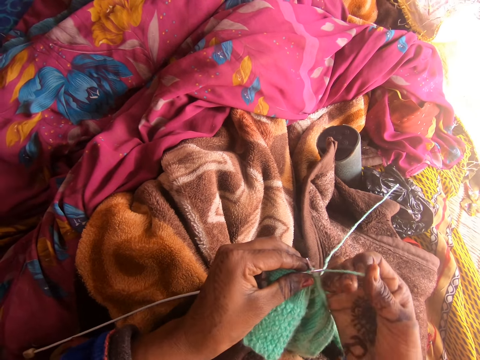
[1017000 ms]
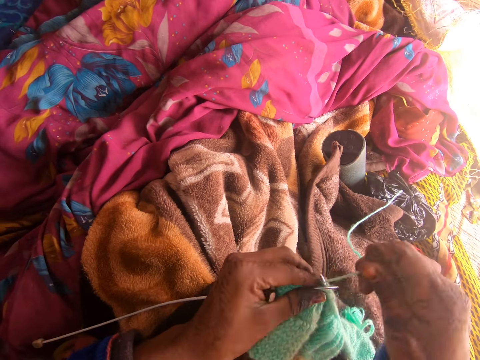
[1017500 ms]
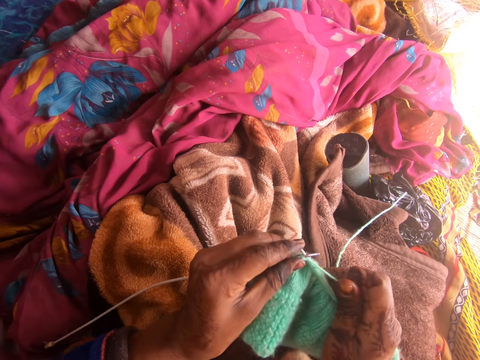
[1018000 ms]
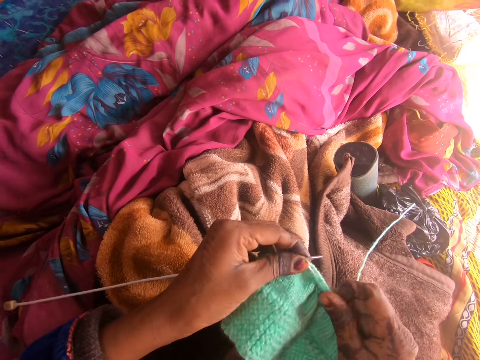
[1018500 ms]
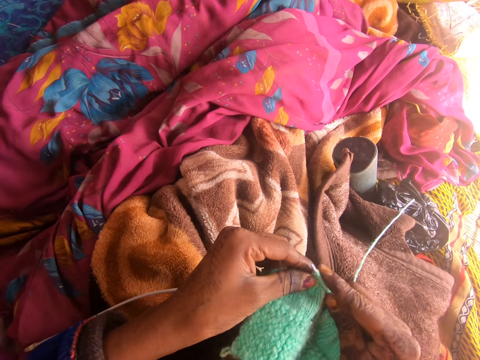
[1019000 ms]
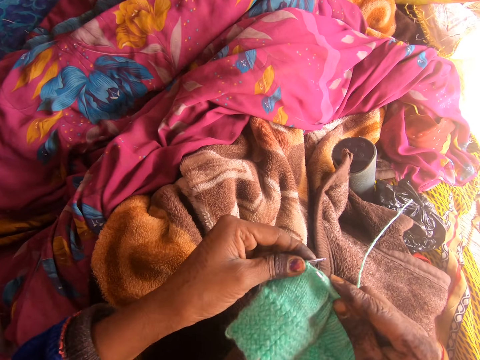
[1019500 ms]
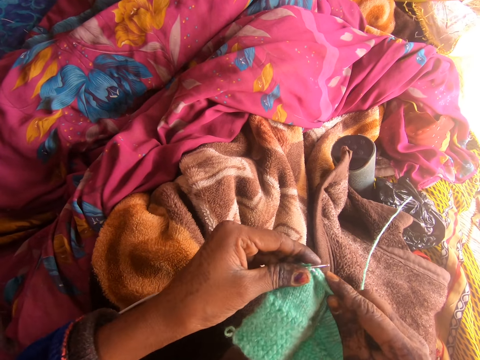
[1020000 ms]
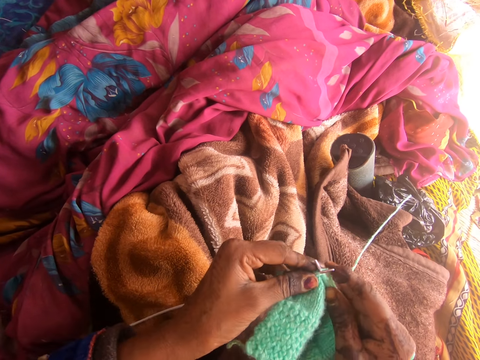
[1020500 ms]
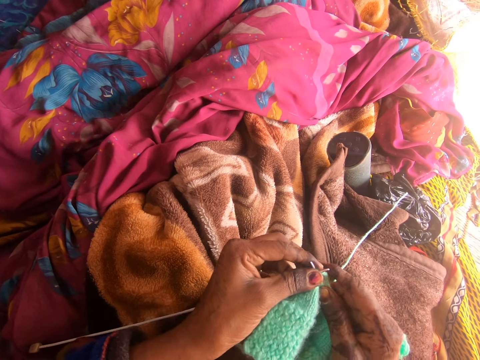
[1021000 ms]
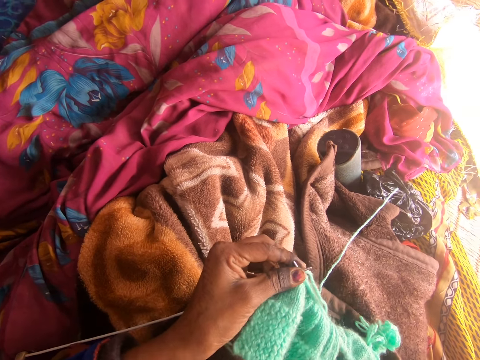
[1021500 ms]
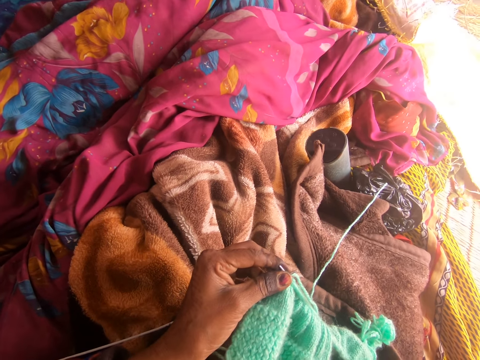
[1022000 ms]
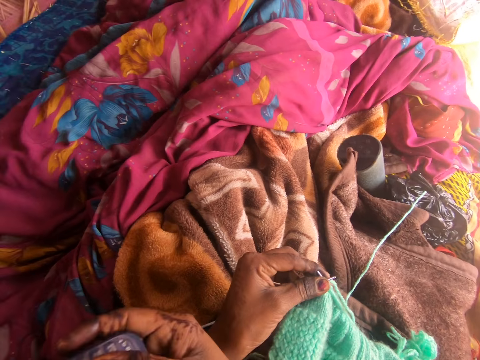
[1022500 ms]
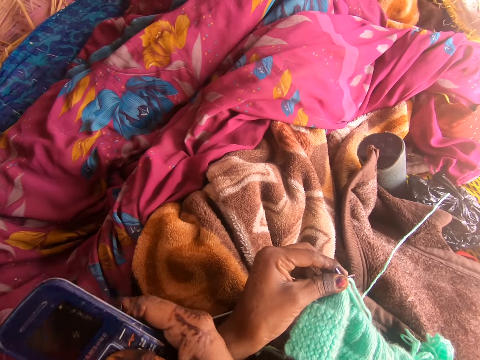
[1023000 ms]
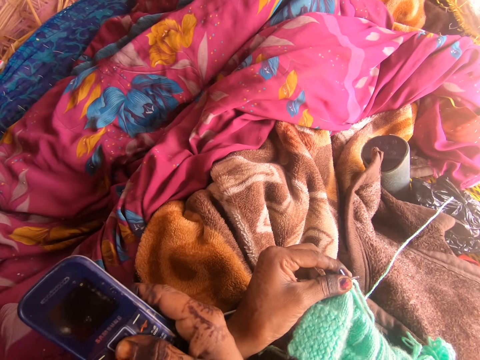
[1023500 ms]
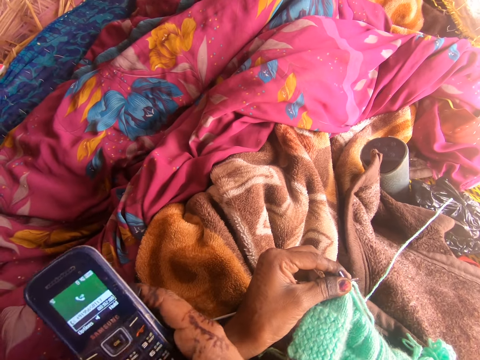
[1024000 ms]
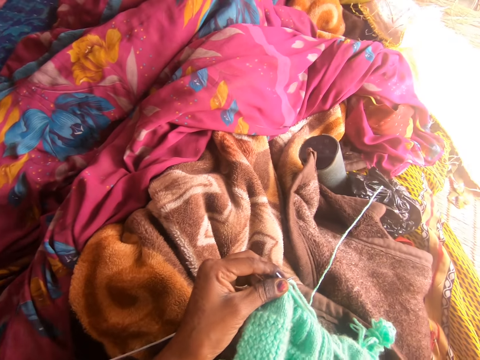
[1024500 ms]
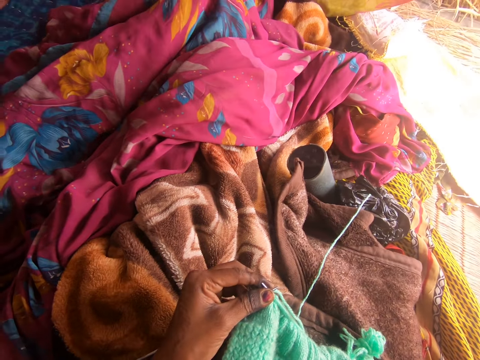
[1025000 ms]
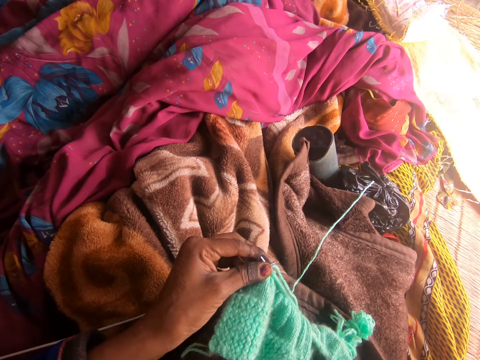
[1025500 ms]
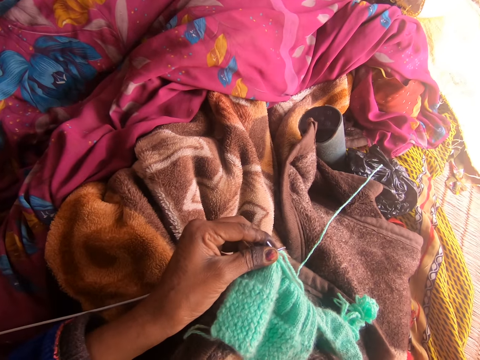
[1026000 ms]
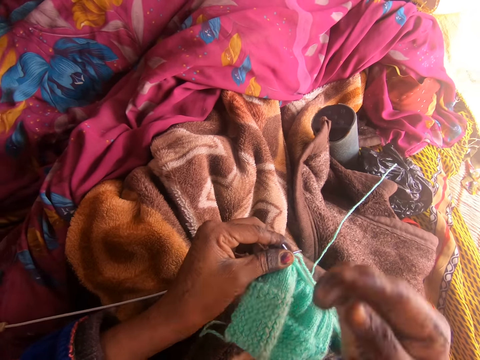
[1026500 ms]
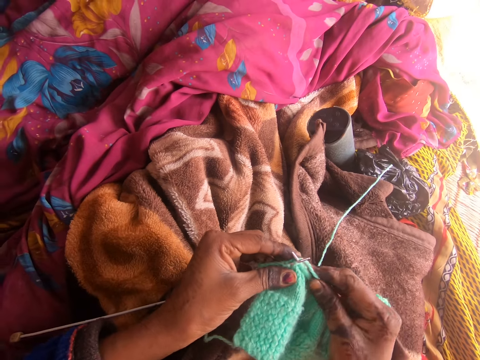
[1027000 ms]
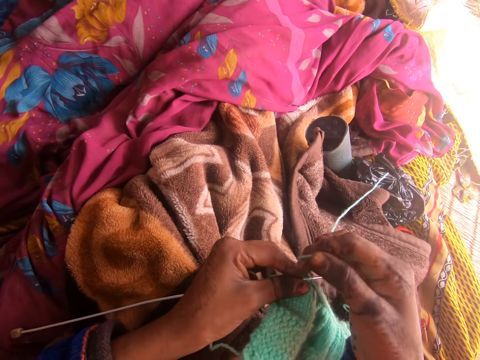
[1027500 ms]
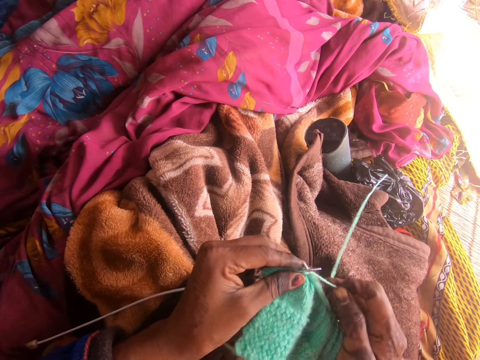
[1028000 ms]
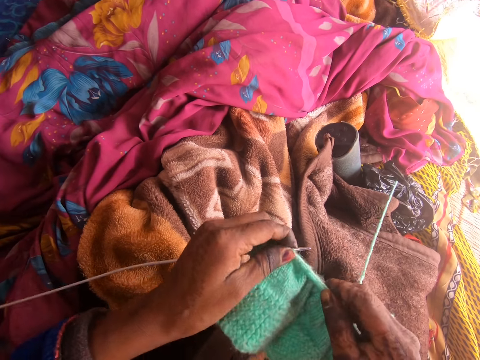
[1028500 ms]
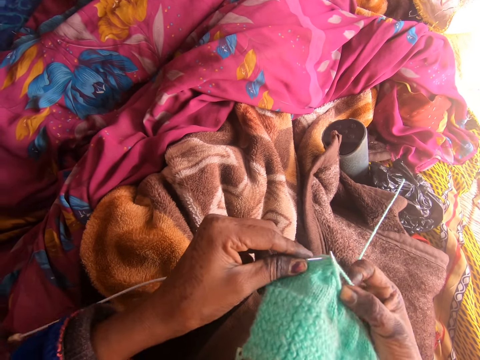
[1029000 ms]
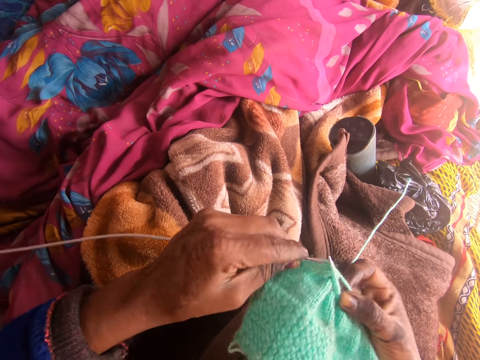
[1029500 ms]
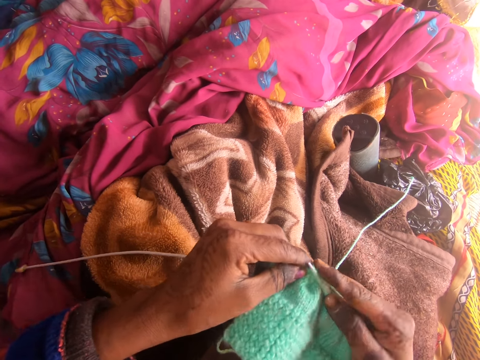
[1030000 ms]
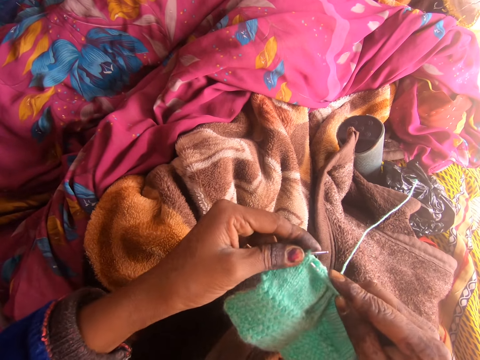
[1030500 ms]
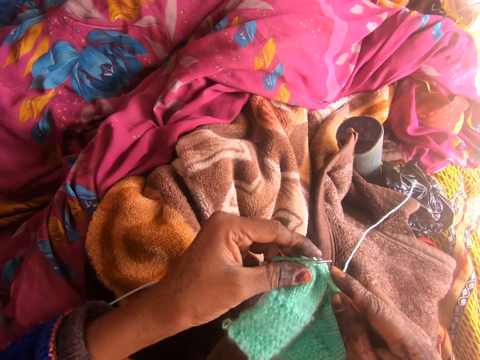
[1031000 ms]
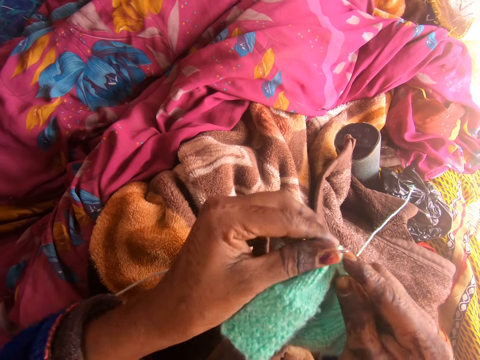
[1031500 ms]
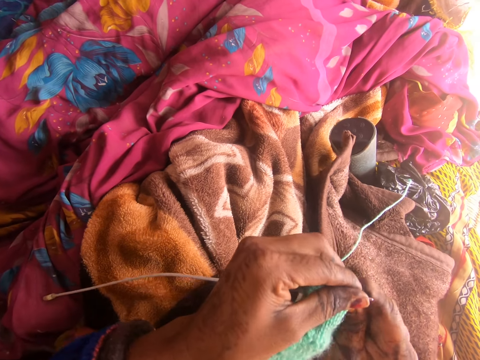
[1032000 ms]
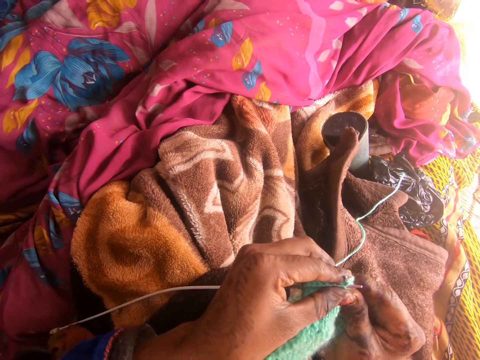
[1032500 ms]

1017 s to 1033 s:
The camera wearer gazes around. They dial the phone. They gaze around. They knit the yarn with the knitting needle or crochet with both hands.

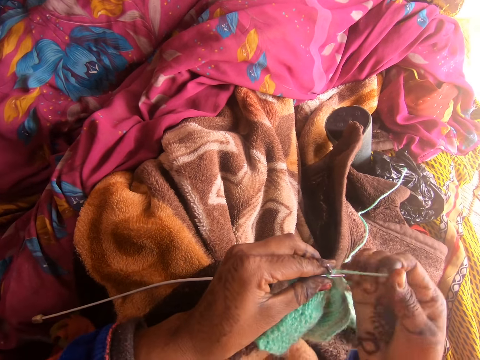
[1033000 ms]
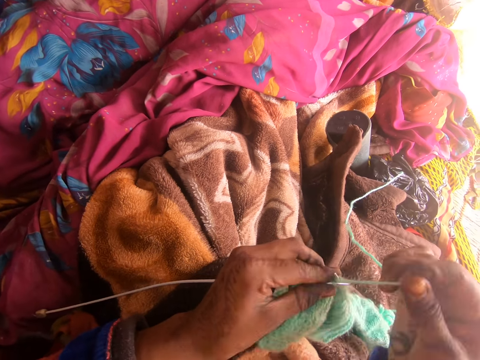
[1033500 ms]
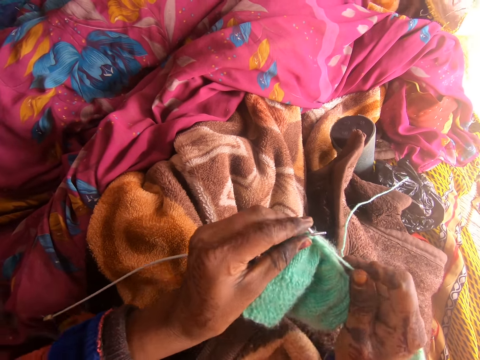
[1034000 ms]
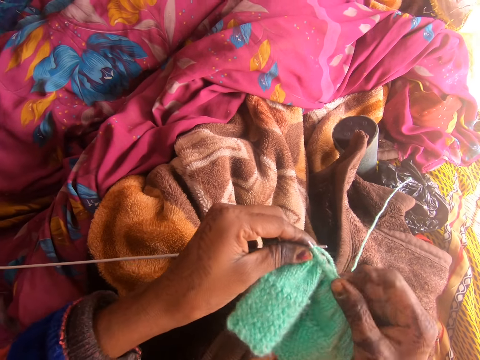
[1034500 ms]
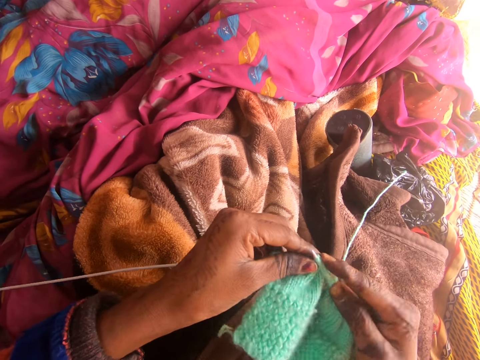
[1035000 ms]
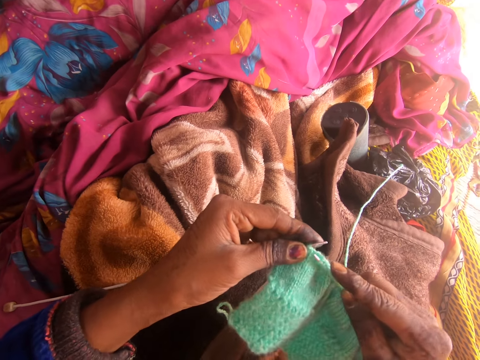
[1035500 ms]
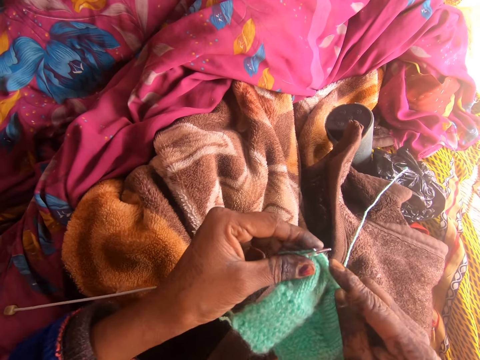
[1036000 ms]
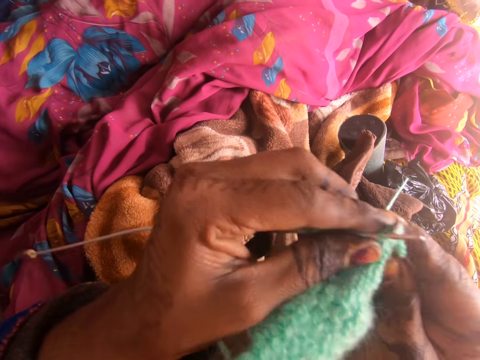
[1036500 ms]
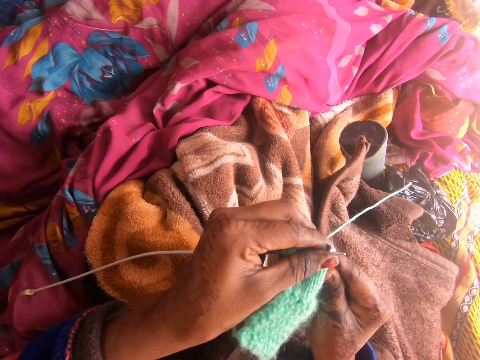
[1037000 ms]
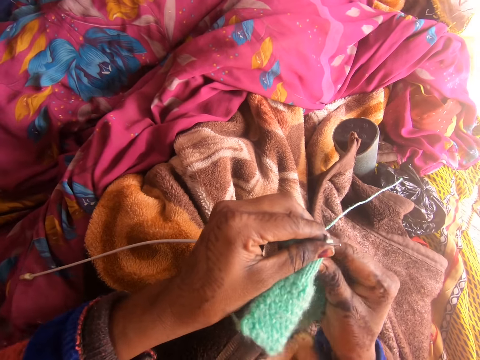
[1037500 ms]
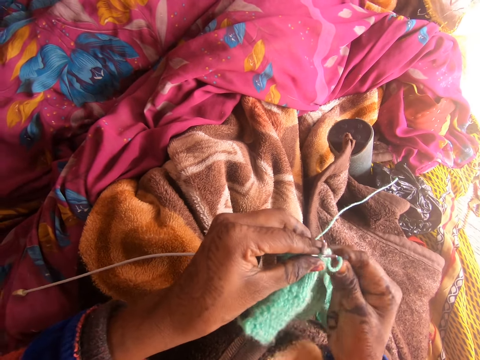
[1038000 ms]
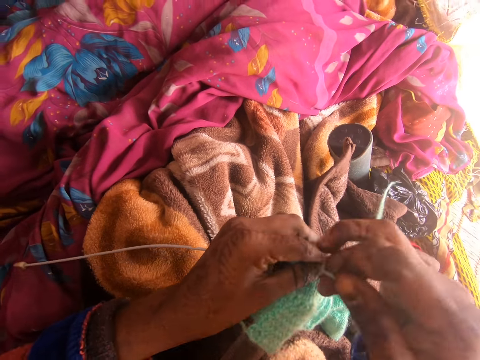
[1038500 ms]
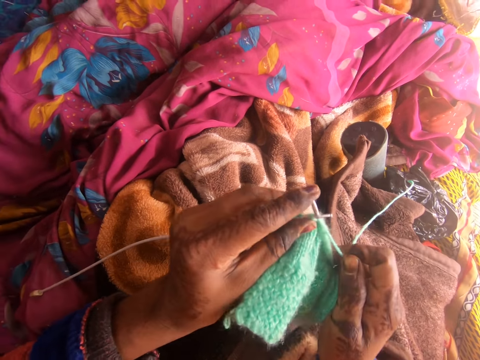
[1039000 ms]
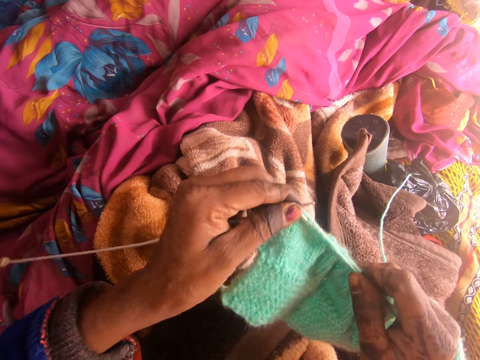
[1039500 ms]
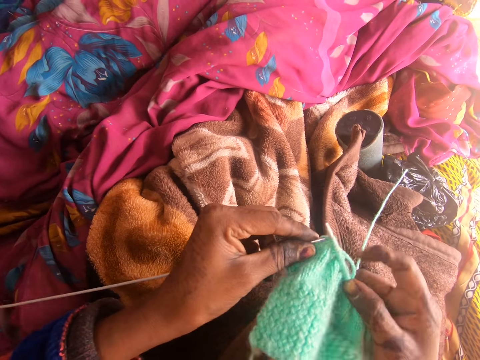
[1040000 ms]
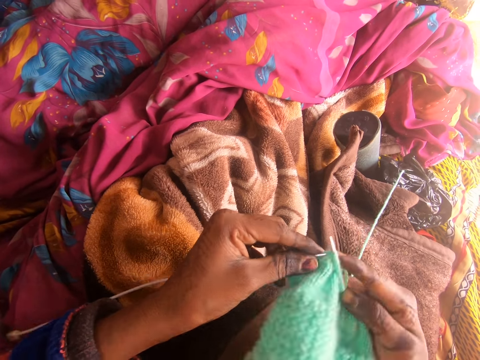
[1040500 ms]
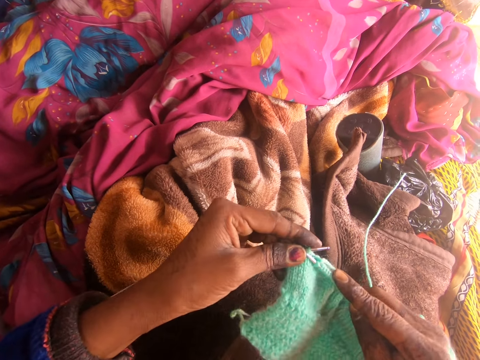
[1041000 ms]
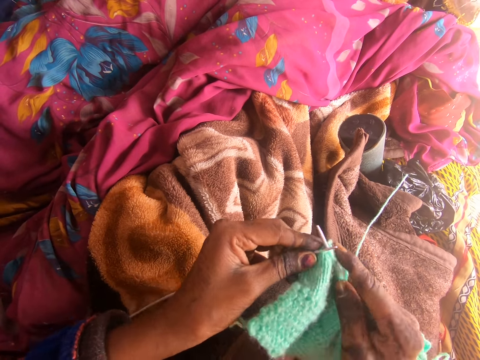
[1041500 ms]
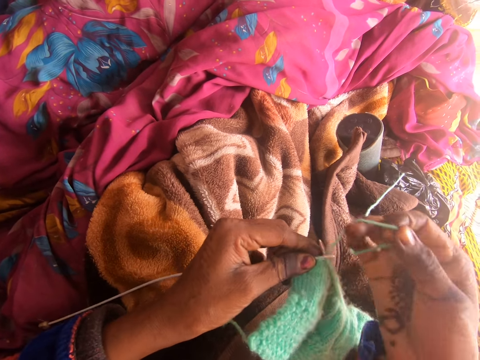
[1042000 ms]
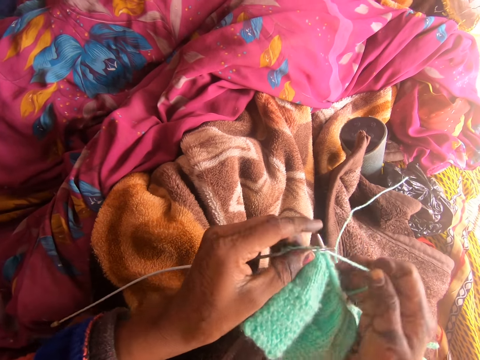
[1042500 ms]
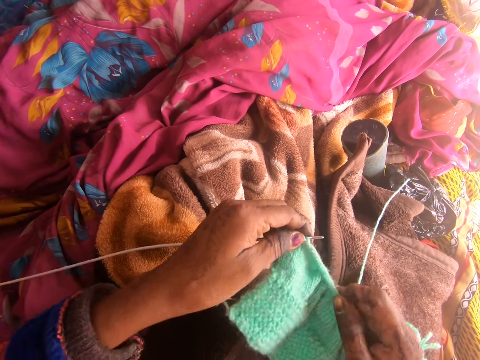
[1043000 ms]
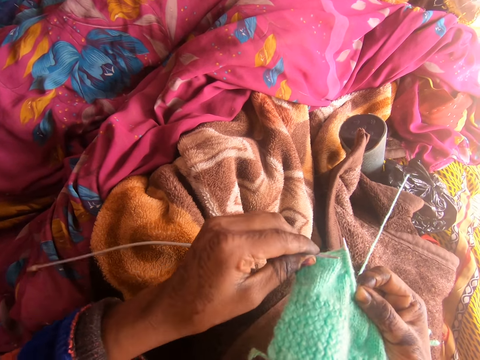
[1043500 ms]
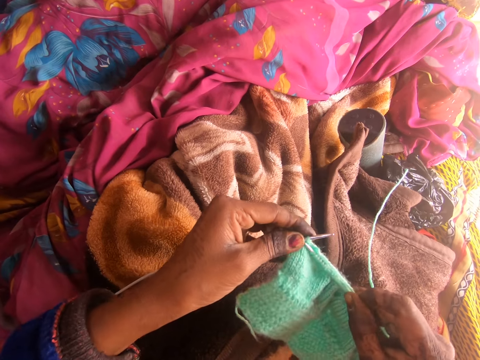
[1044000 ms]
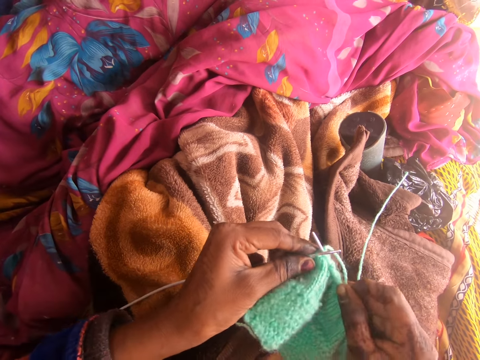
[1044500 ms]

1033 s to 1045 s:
The camera wearer pulls the yarn down the knitting needle with her right hand. She knits the yarn with the knitting needle with both hands.
